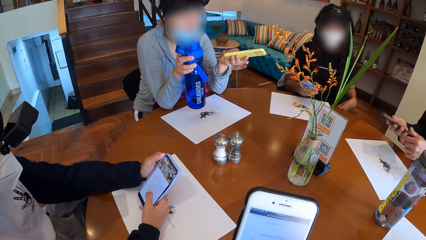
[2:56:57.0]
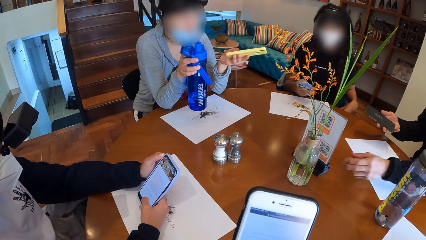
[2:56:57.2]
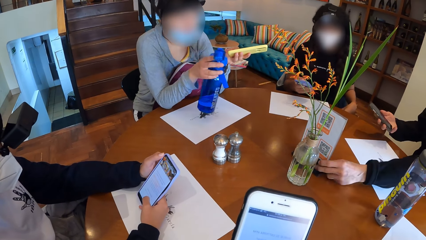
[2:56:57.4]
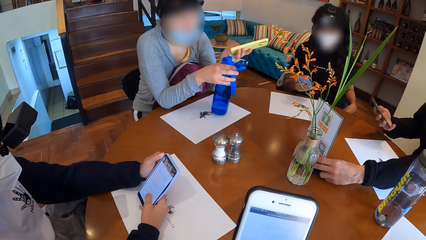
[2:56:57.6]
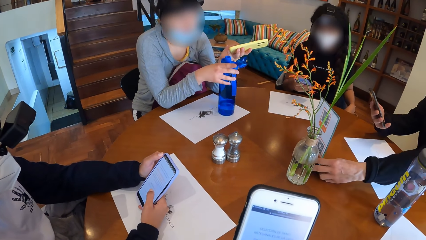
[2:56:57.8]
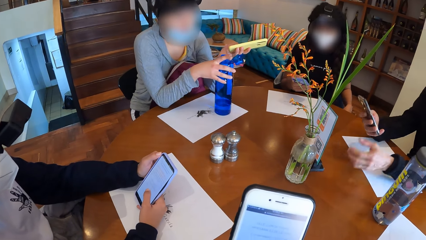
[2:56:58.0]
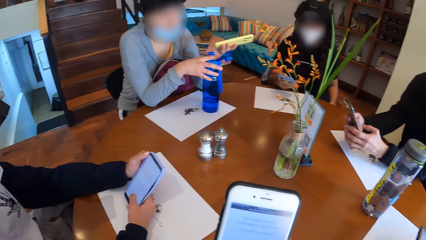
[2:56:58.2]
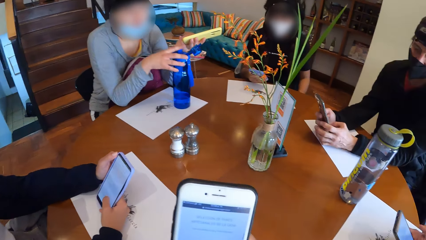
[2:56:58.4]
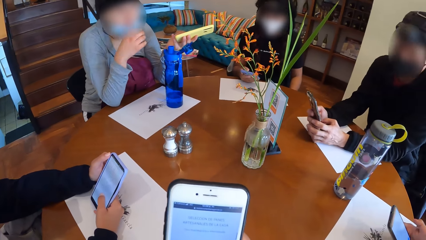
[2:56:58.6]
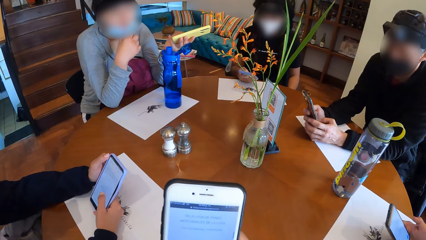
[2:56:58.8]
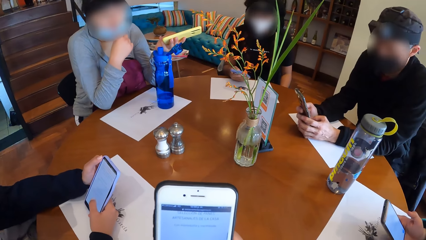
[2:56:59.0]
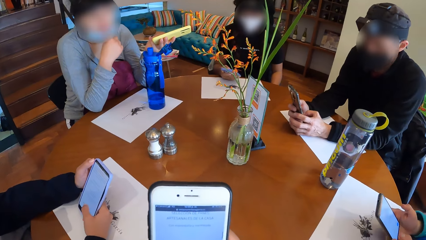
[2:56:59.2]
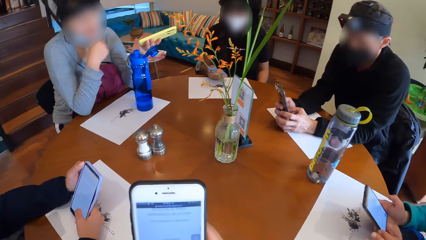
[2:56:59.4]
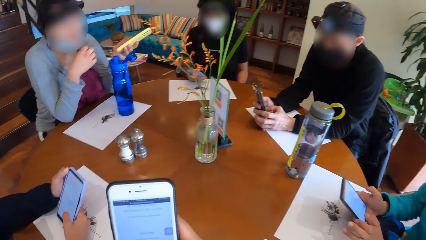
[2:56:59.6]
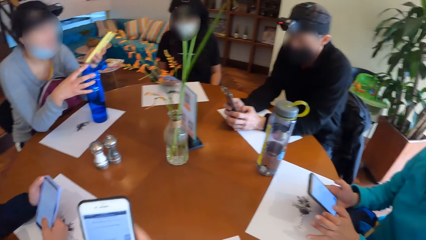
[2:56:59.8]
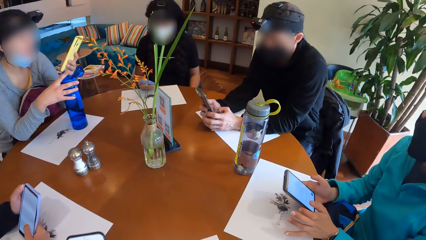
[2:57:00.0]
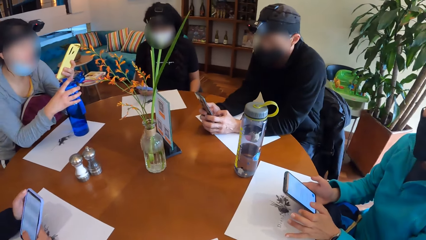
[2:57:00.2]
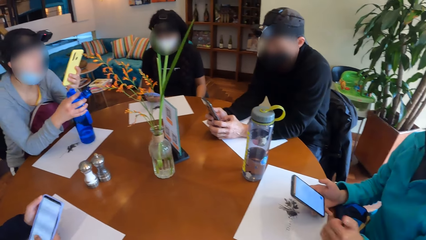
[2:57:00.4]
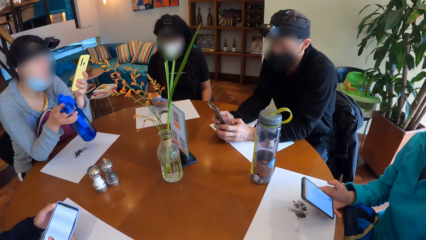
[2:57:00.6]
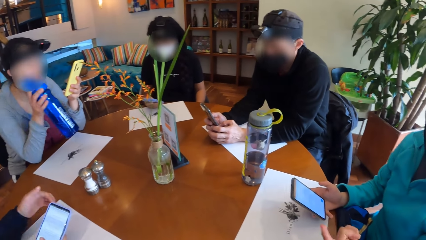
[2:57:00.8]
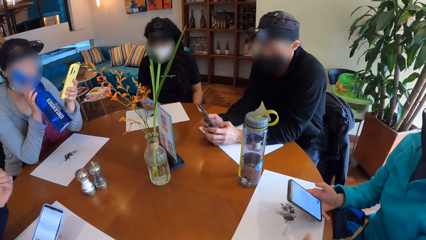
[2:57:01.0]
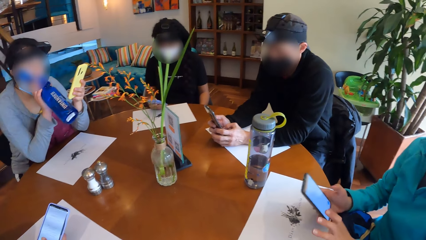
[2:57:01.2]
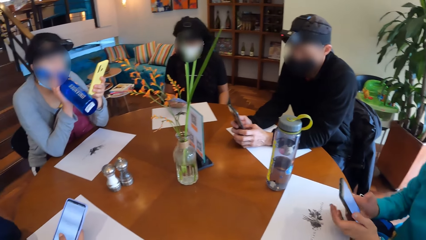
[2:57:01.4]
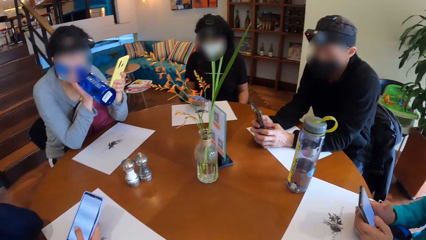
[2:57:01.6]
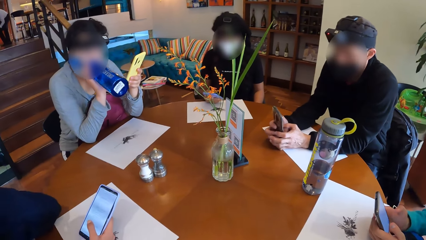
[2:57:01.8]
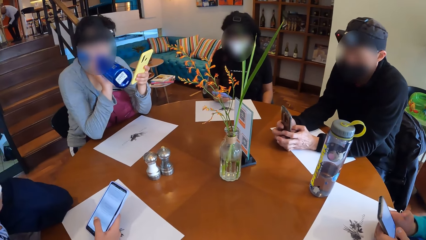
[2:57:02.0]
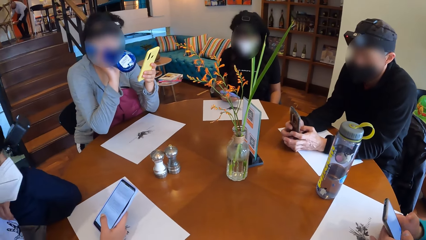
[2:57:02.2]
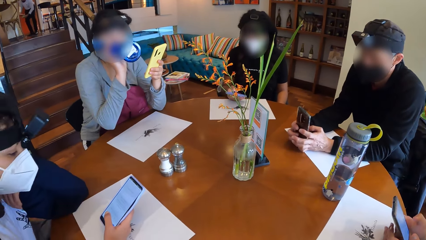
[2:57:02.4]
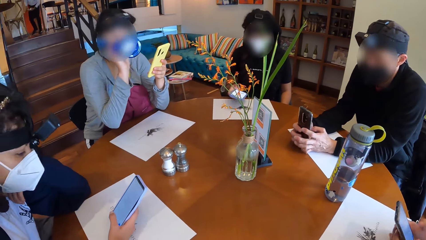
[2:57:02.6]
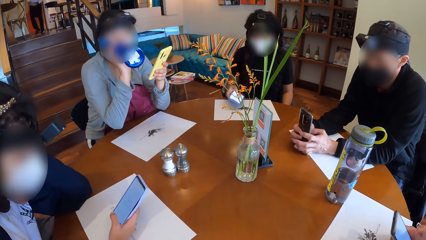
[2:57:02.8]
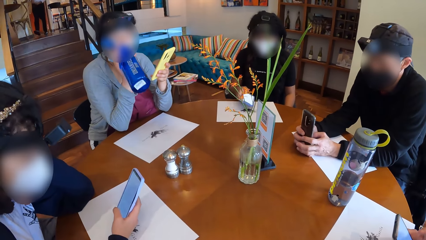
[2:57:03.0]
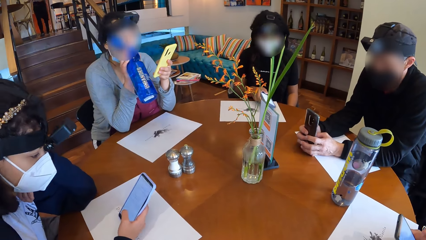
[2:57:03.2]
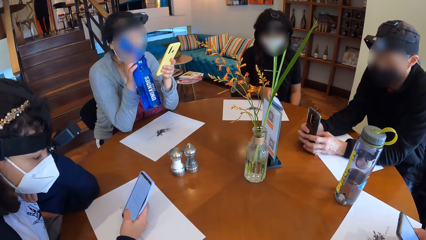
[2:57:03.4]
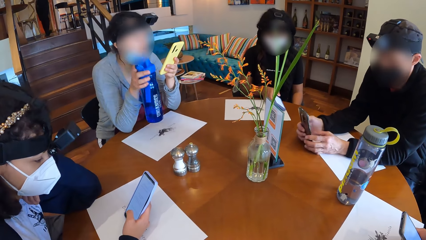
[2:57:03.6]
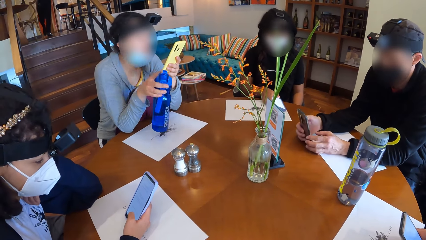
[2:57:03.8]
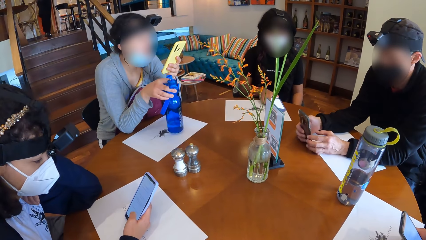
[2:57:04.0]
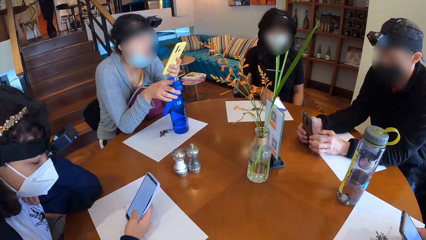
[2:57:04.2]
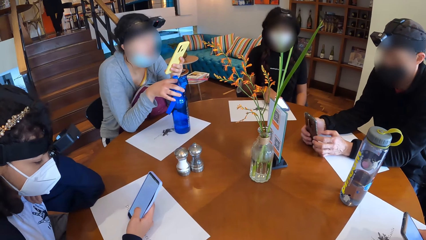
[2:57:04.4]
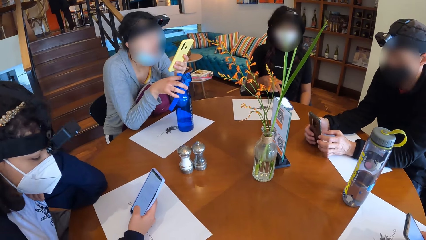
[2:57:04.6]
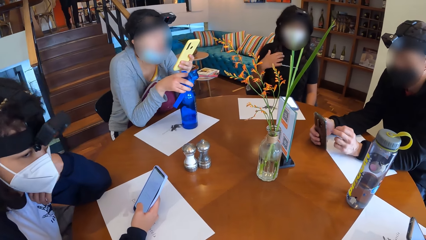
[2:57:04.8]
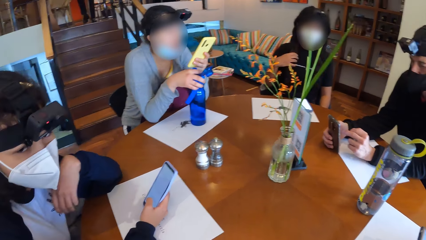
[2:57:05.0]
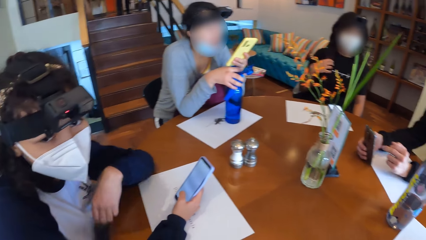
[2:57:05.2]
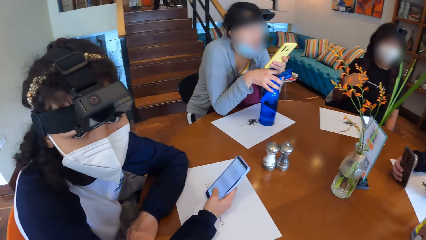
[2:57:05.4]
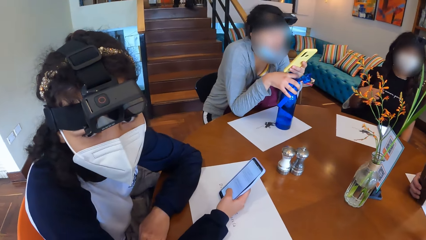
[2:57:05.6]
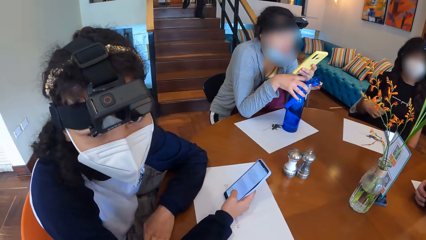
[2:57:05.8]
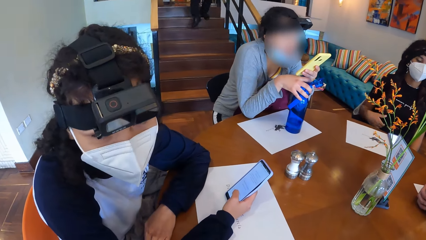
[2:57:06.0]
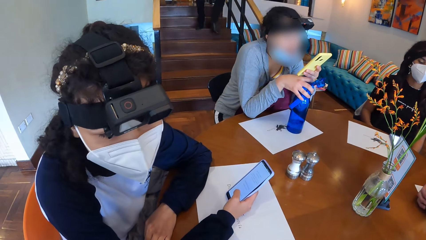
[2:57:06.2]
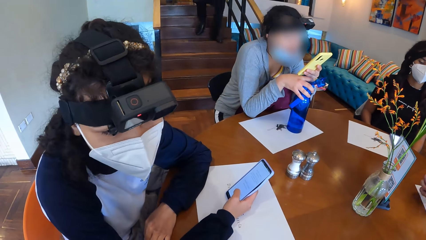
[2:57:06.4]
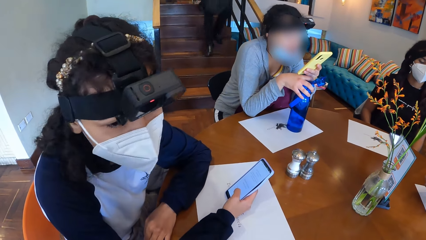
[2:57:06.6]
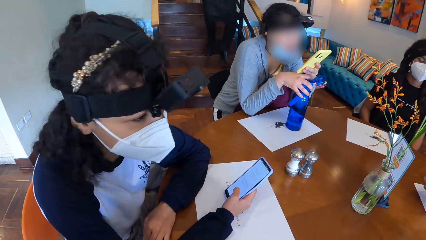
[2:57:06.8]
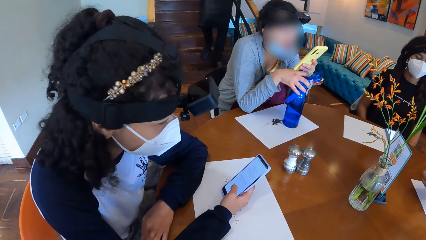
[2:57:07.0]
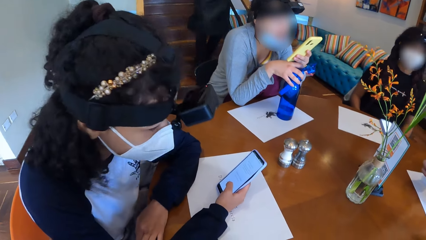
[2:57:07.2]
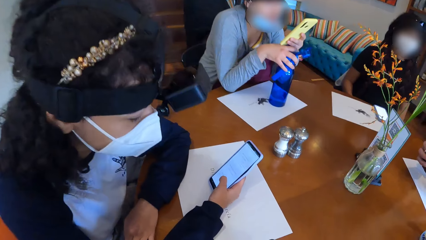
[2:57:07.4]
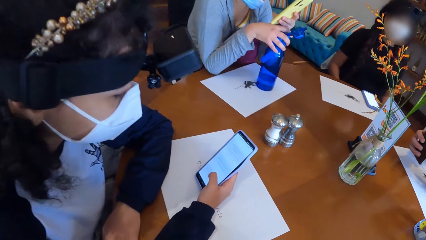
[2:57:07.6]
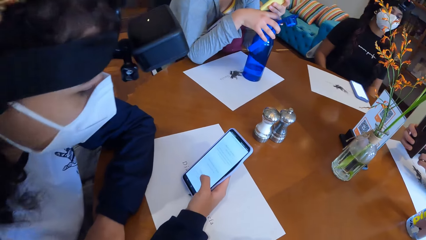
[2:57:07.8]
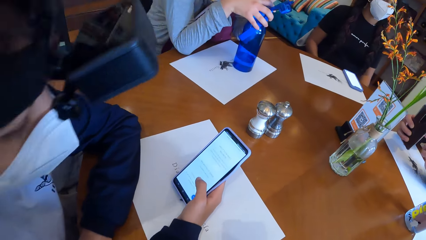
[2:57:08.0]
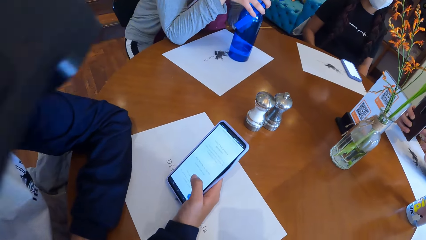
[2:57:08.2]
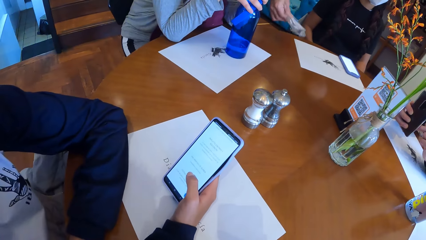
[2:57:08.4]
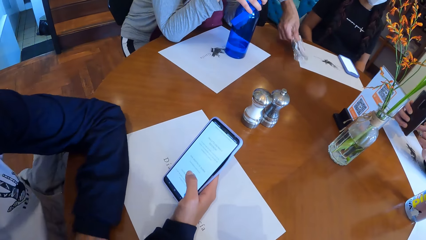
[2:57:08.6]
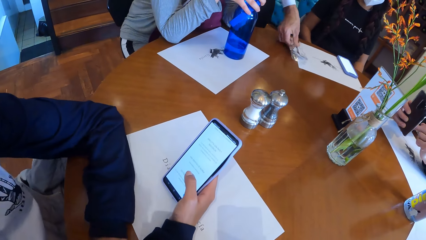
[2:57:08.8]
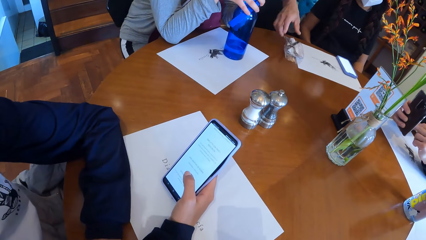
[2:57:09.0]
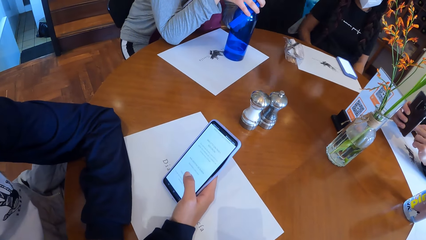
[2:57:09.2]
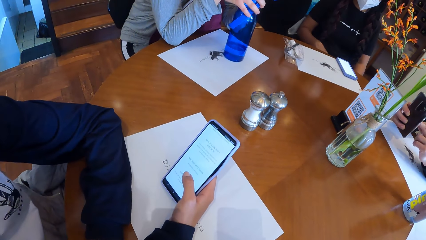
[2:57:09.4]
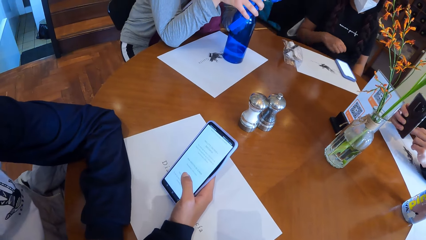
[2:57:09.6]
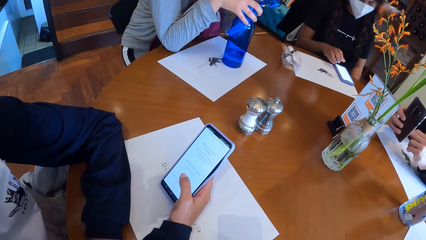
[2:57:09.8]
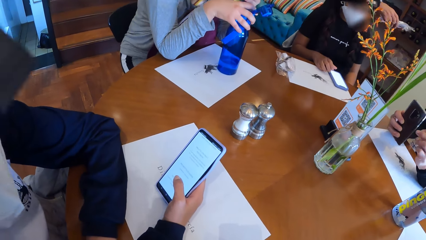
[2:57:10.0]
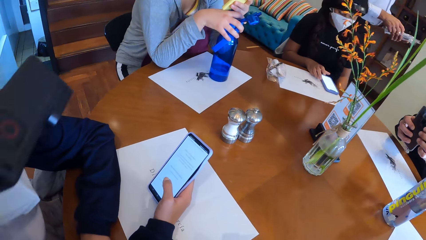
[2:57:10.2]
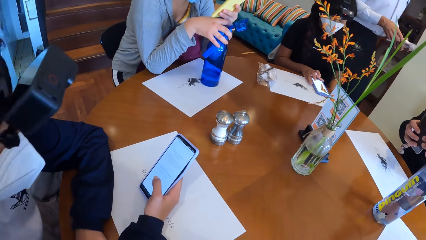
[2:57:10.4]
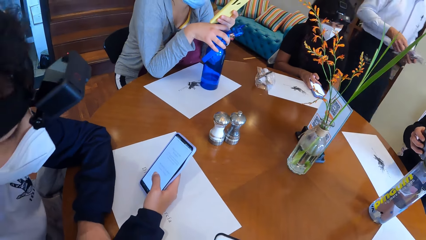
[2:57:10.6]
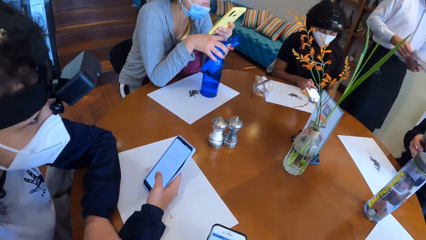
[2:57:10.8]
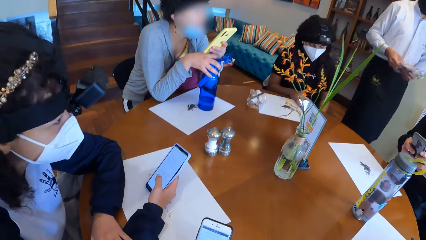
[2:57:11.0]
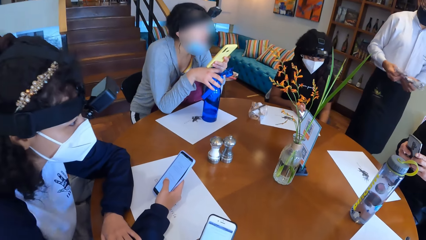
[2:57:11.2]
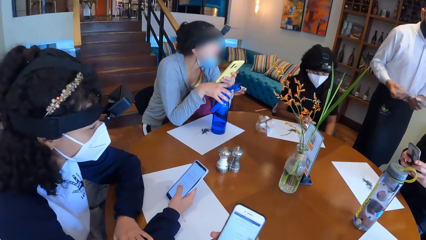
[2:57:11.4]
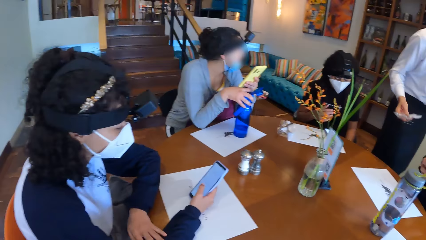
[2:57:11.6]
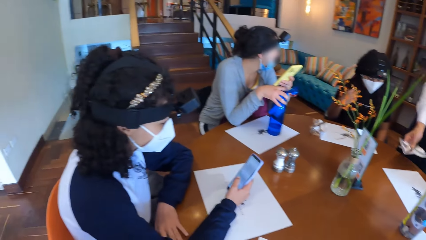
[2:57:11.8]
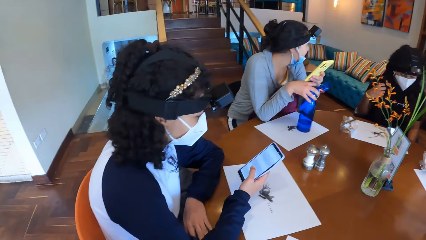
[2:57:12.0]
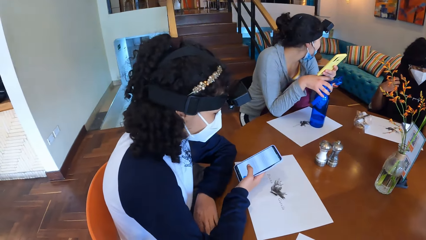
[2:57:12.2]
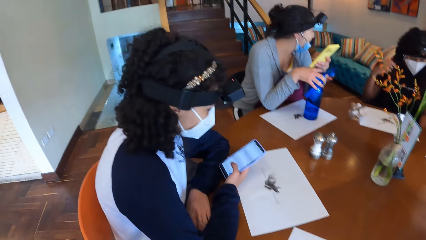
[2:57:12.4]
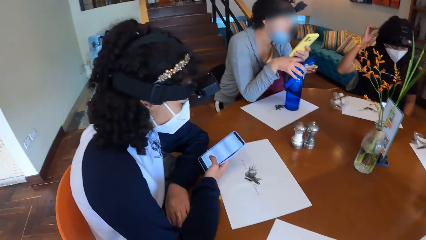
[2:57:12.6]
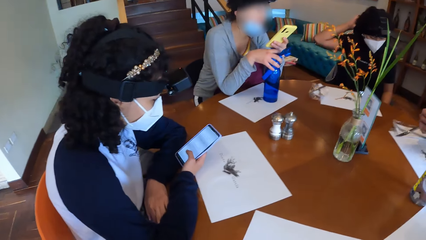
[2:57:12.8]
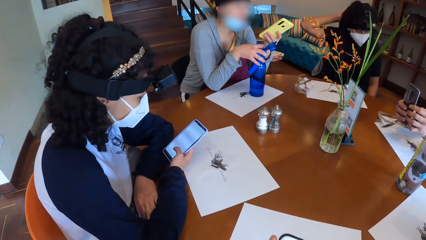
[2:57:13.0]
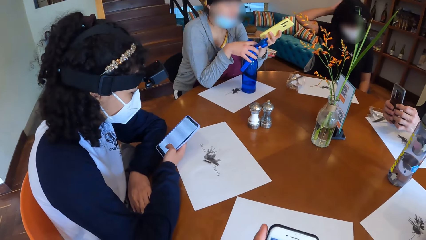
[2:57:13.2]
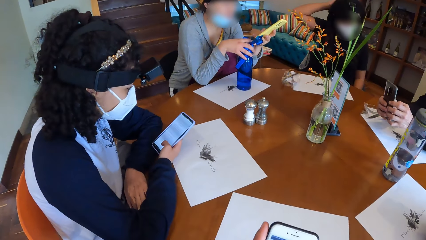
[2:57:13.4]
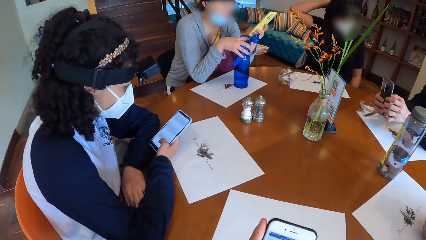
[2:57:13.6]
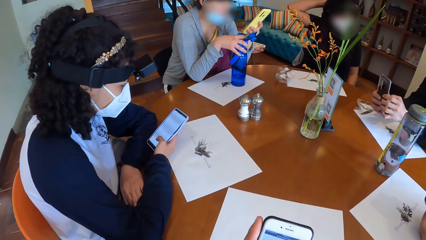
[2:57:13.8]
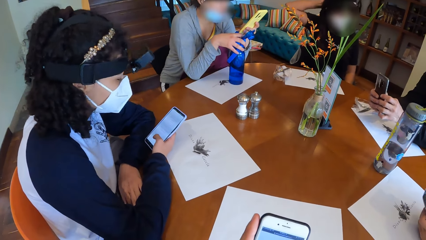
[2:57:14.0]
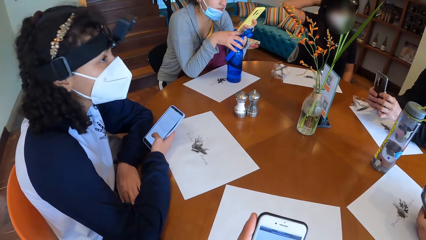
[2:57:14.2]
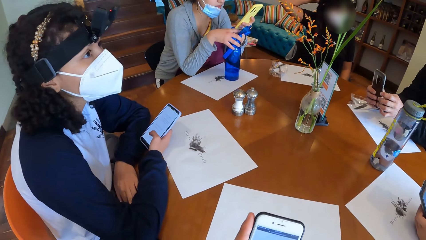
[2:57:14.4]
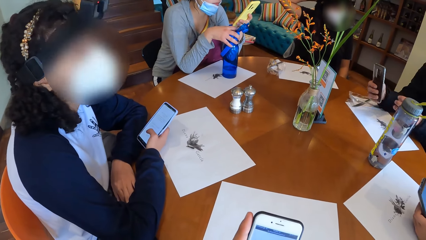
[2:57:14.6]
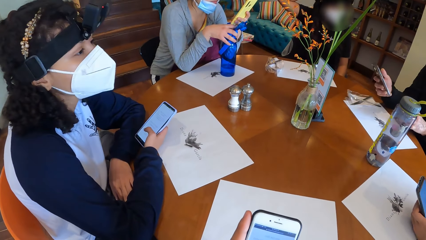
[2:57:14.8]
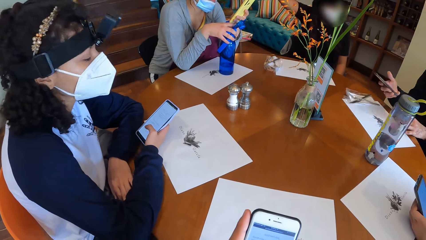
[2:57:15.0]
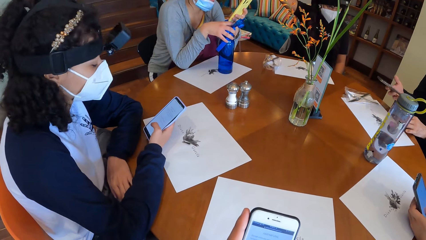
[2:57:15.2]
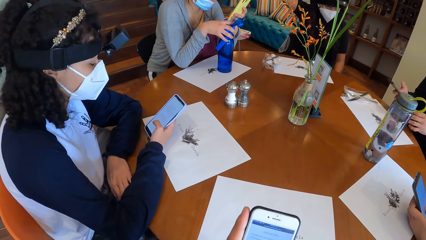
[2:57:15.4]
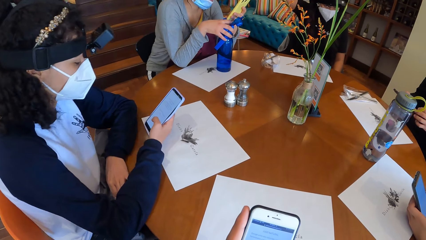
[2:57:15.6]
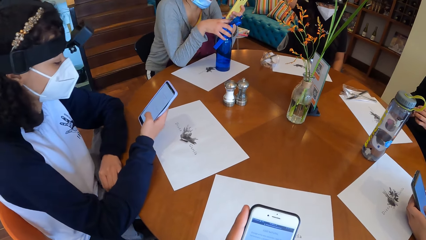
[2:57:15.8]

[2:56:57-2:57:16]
A woman touches her hair with her left hand. A man moves the food menu with his left hand. Another woman places the bottle of water on the table with her right hand. The second woman moves the nose mask with her right hand. The man scans the food menu with the phone in his hands. The second woman picks up the bottle of water from the table with her right hand. Another woman removes her left hand from the phone. The camera wearer looks around. The second woman drinks from the bottle of water in her right hand. The first woman places the phone in her right hand on the table. The second woman places the bottle of water on the table with her right hand. The first woman touches her hair with her right hand. The man operates the phone in his hands. A waiter places a cutlery set in his right hand on the table. The first woman moves the phone from the table with her right hand. The camera wearer scrolls the phone. The waiter places a cutlery set in his right hand on the table. The first woman touches her hair with her right hand.
